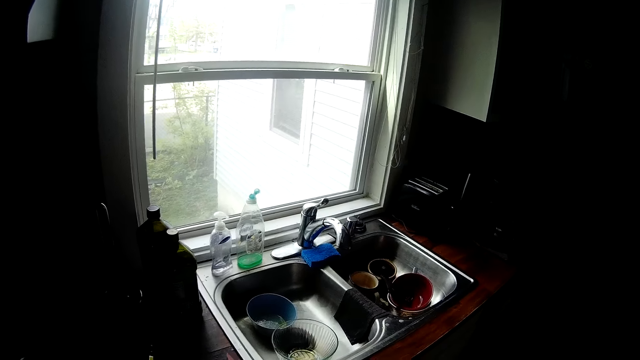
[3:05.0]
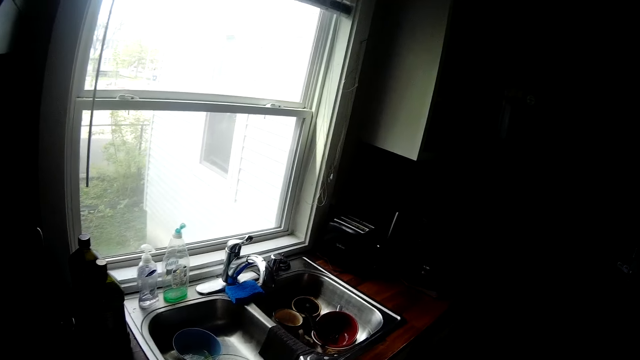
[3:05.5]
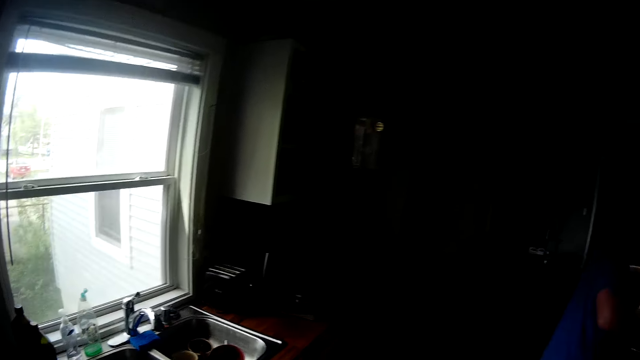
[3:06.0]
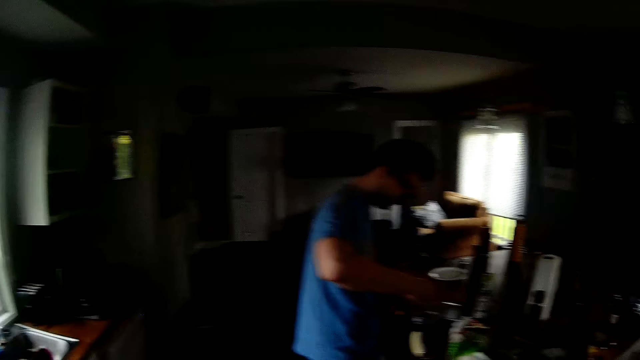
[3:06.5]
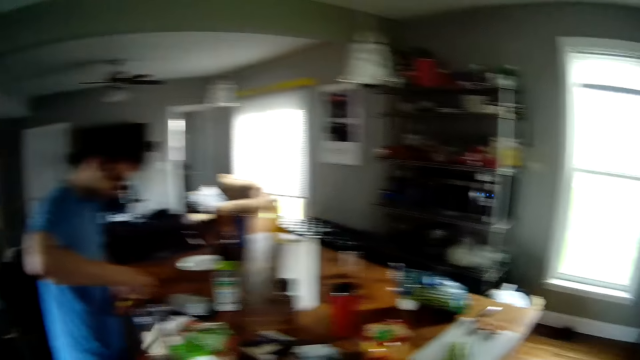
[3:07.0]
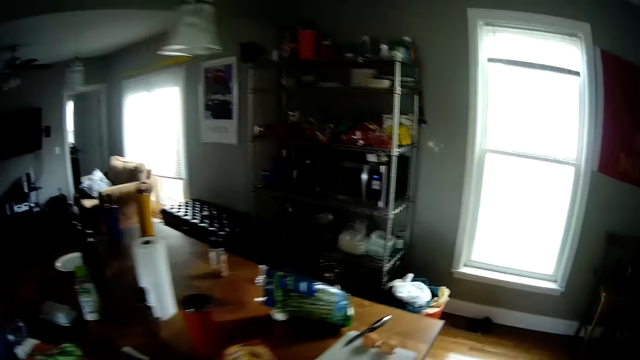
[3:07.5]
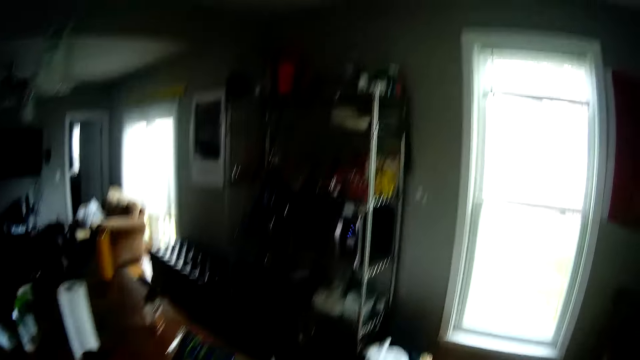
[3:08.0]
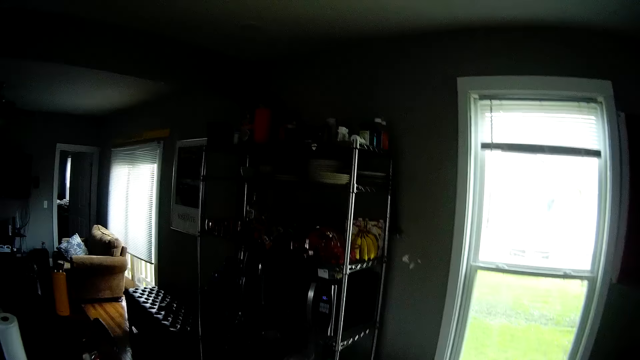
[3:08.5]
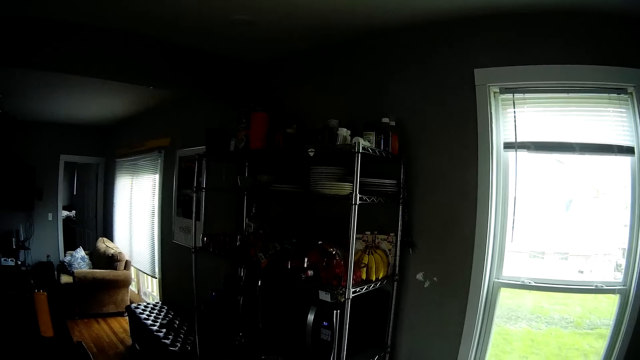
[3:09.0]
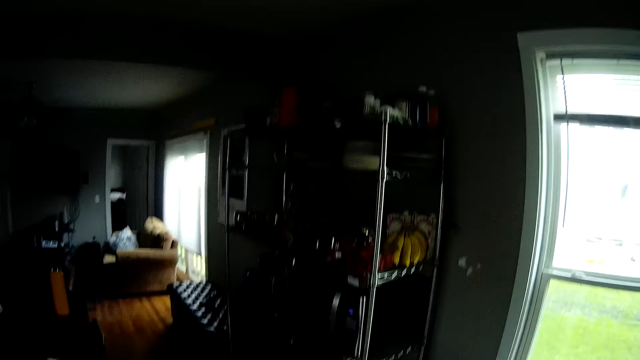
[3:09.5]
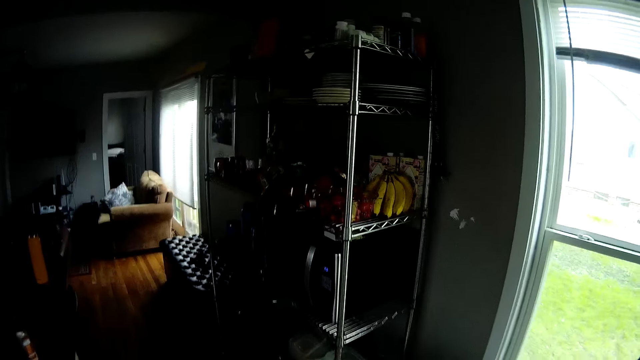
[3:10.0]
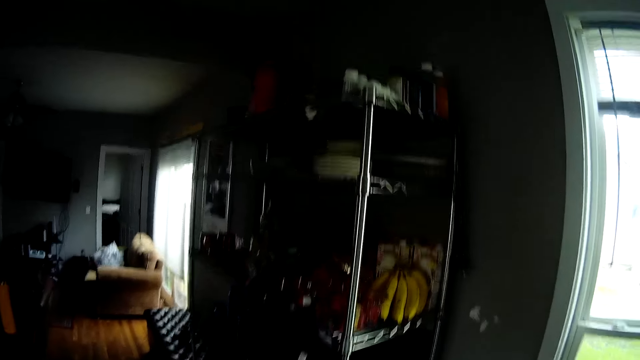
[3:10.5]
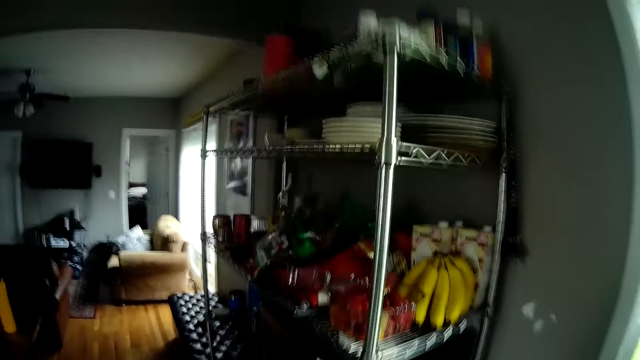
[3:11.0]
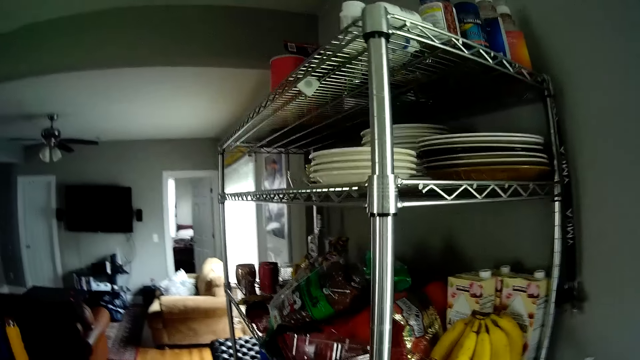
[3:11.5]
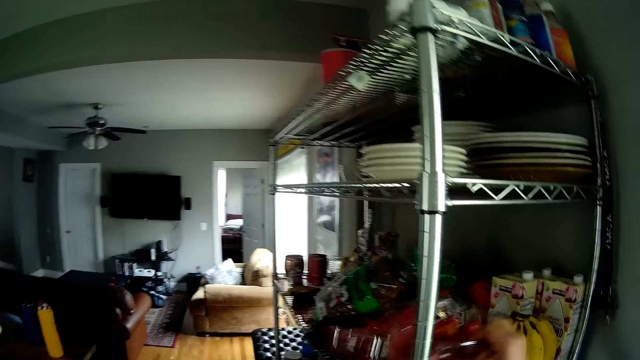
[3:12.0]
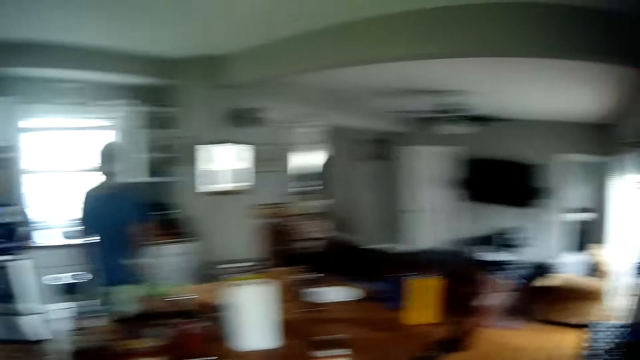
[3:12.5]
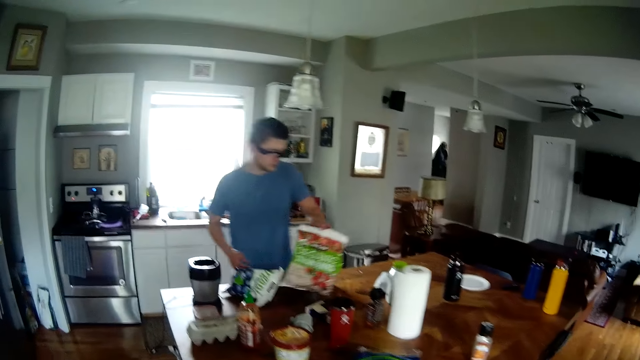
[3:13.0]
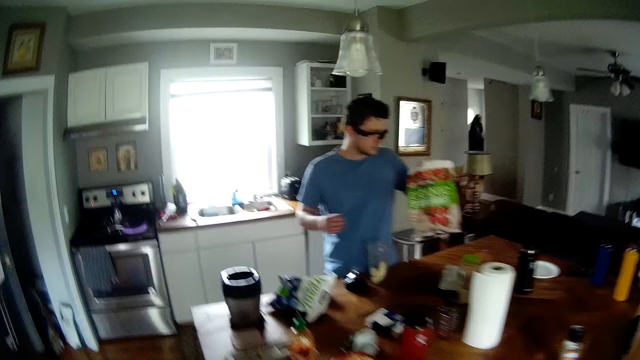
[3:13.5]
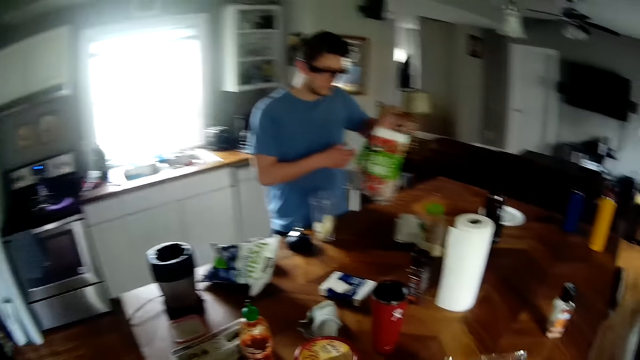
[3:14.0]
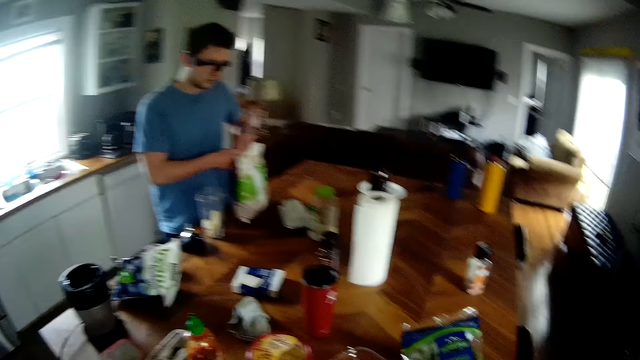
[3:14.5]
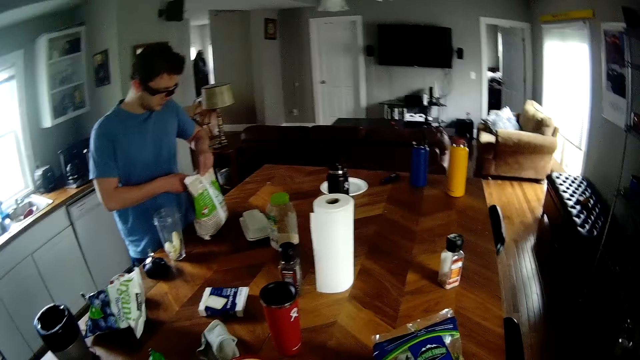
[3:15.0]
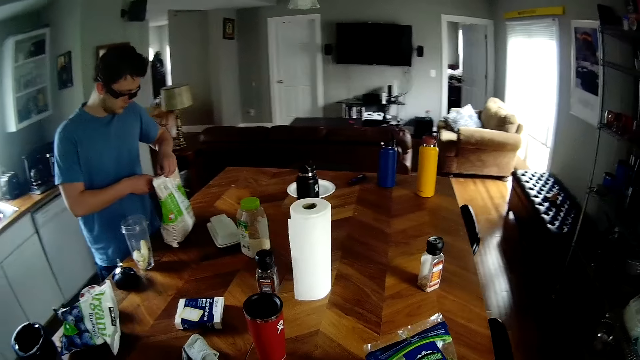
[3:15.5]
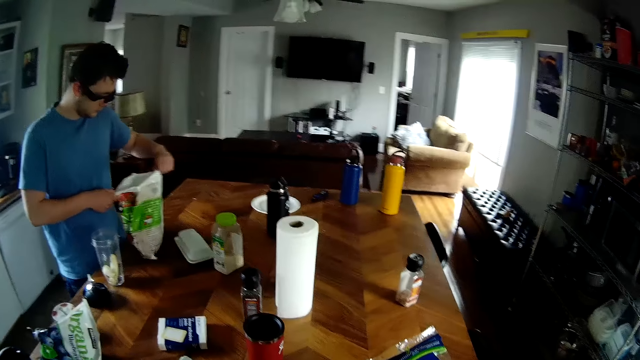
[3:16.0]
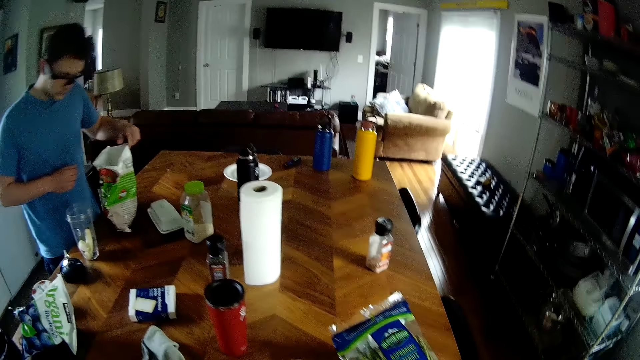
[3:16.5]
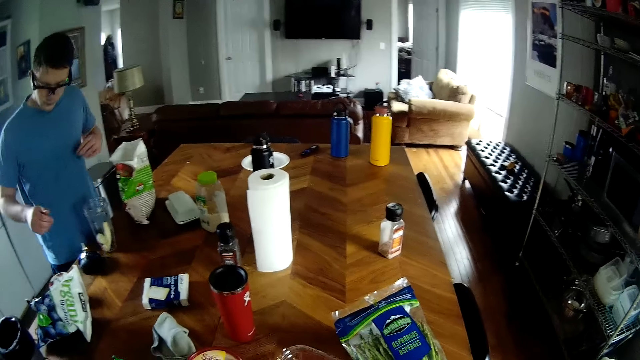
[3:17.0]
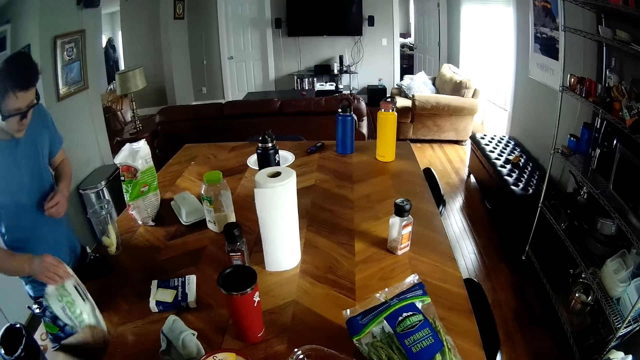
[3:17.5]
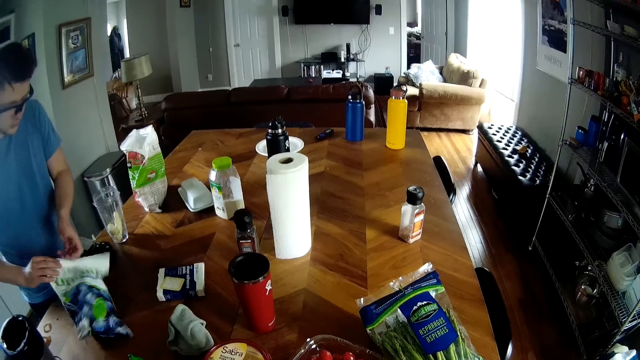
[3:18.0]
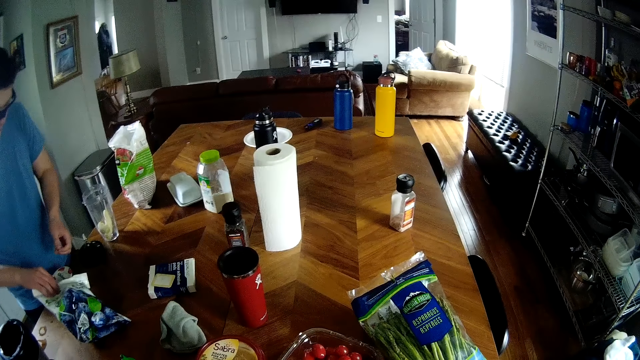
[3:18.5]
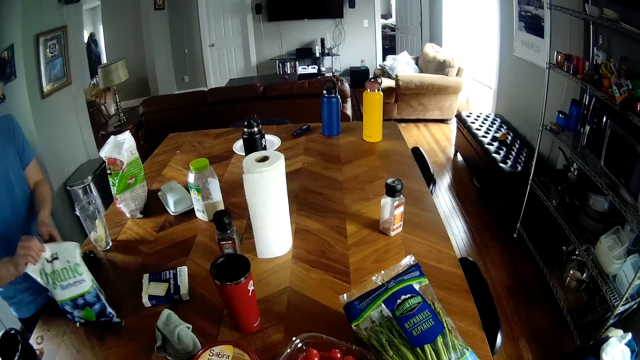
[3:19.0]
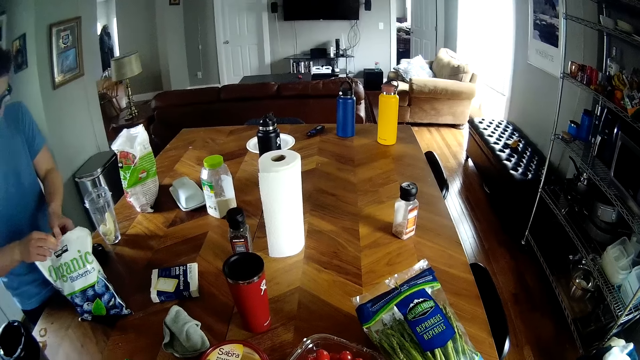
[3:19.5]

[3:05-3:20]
A man cuts the banana. The camera wearer walks in the house. He takes out a pack of tomatoes from an aluminium storage rack with his right hand. The man moves a packet of strawberries on the kitchen countertop with his left hand and picks the paper. The camera wearer drops the pack of tomatoes in his right hand on the kitchen countertop. The man opens the packet of strawberries on the kitchen countertop with both hands and raises up a packet of blueberries on the kitchen countertop with his right hand.

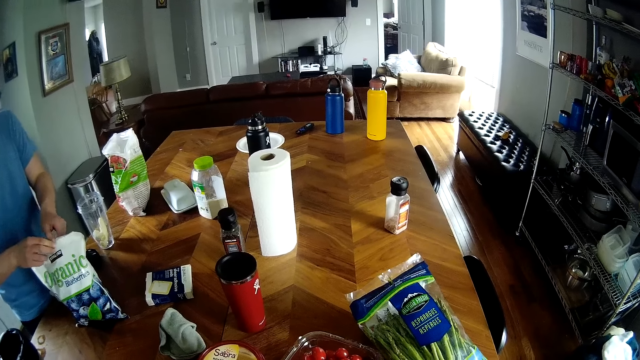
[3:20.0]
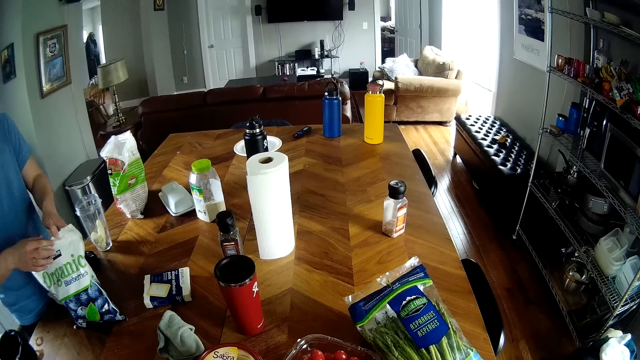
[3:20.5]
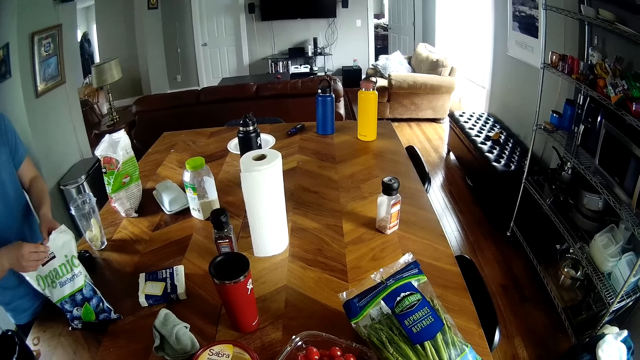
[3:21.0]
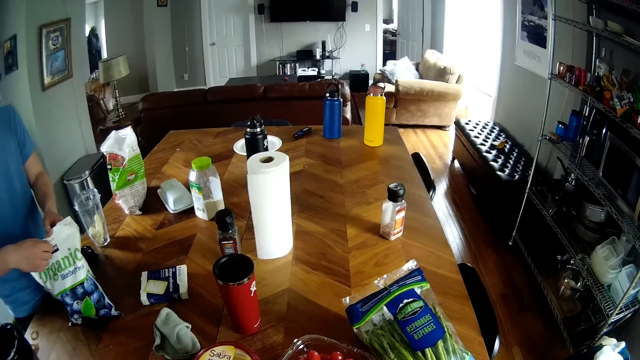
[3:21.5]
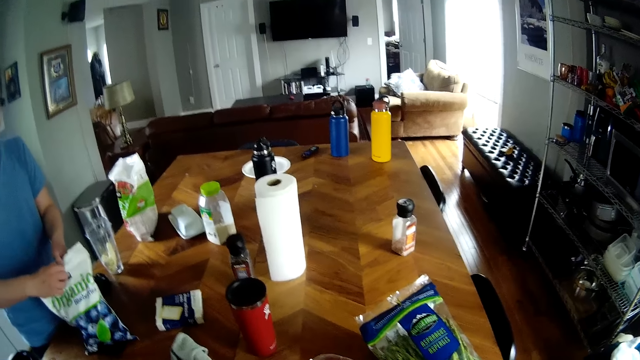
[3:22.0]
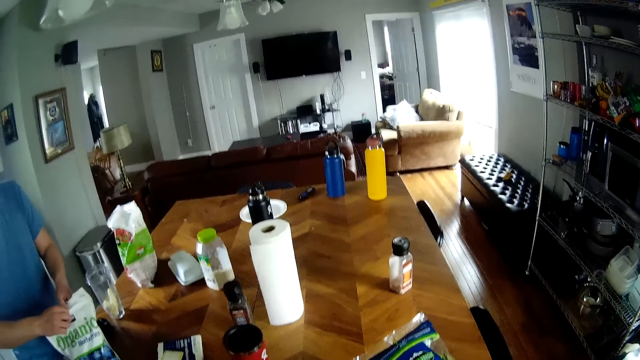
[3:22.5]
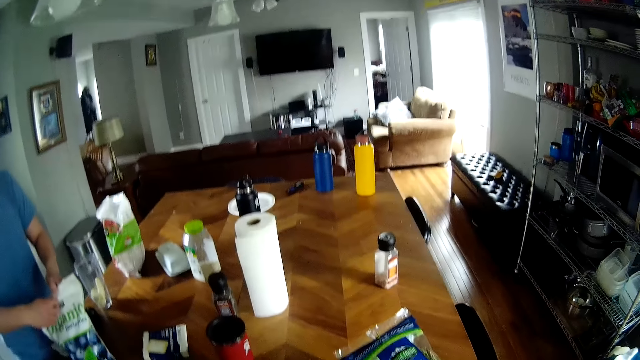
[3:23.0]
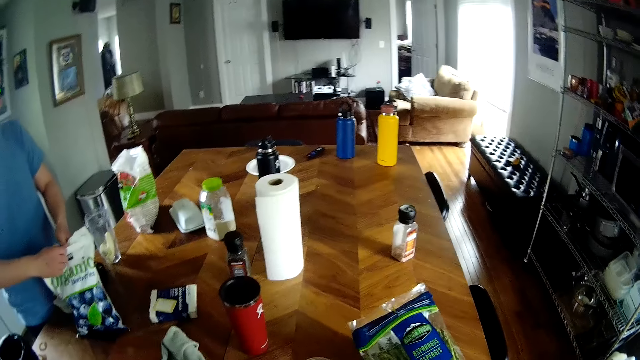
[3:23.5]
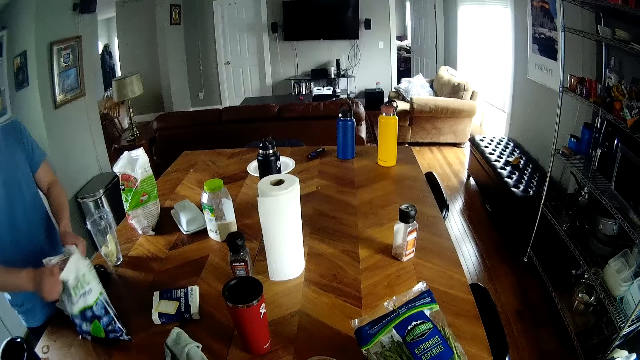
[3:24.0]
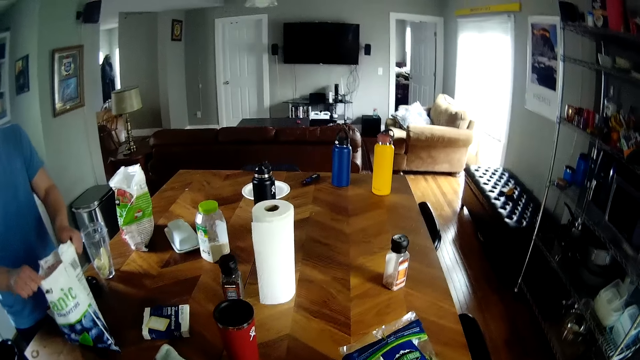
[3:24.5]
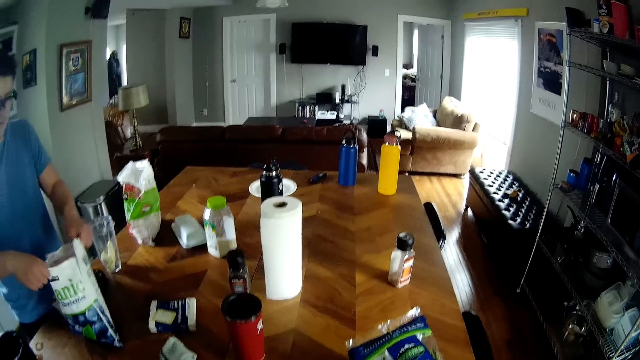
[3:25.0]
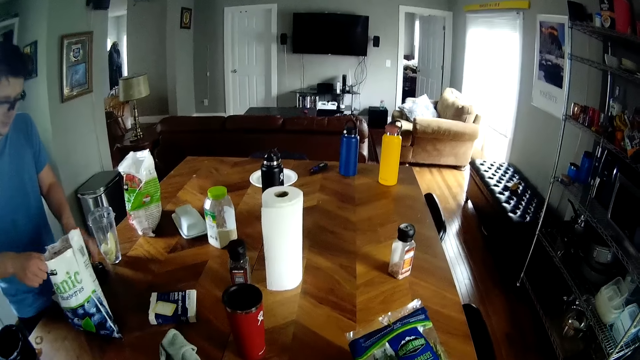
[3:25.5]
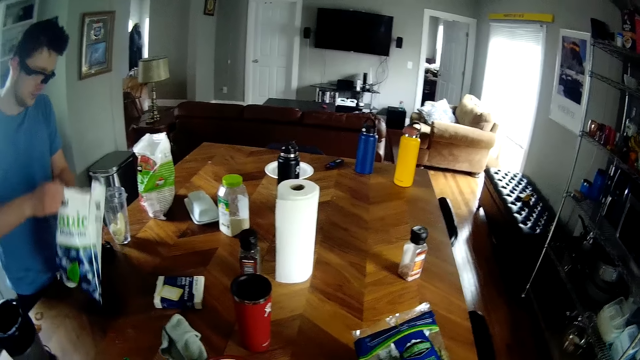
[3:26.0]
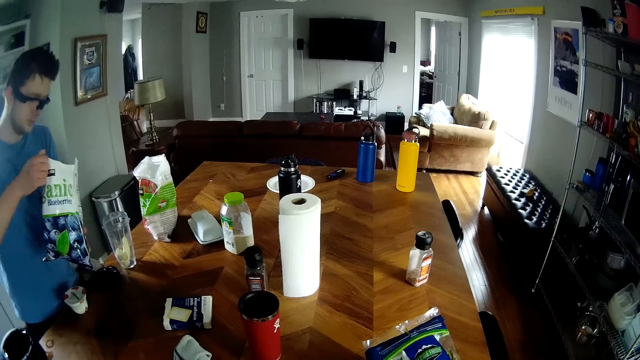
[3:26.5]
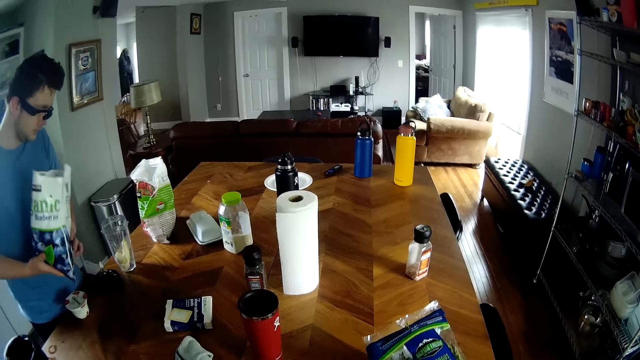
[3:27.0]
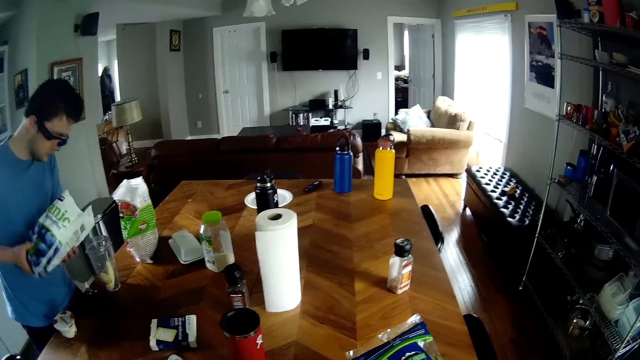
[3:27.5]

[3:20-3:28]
The man interacts with the camera wearer. The man opens the packet of blueberries with both hands and picks the packet of blueberries from the kitchen countertop with both hands.
